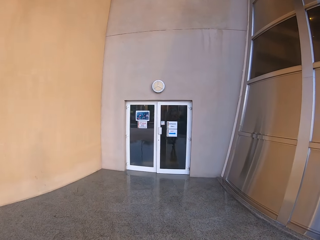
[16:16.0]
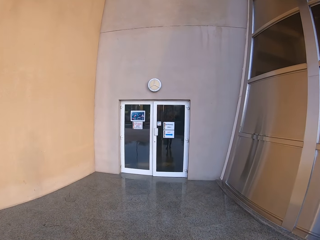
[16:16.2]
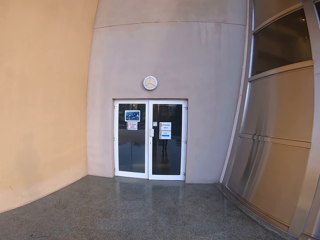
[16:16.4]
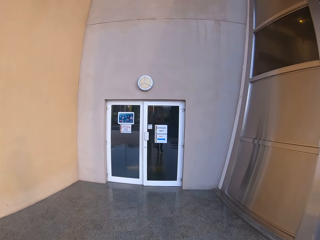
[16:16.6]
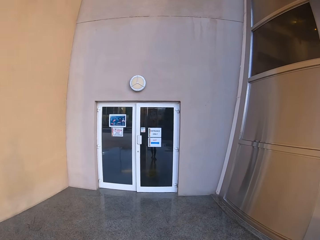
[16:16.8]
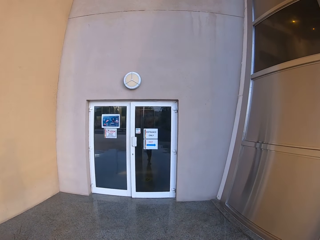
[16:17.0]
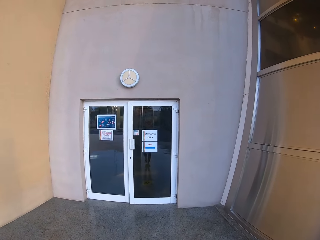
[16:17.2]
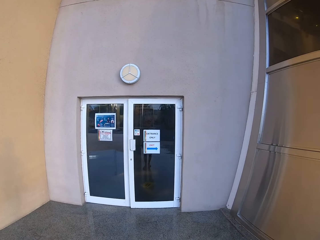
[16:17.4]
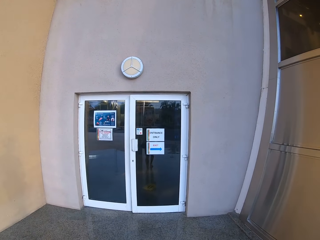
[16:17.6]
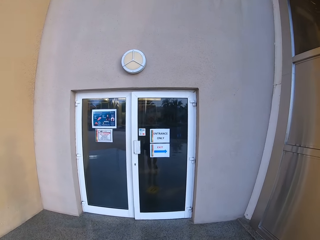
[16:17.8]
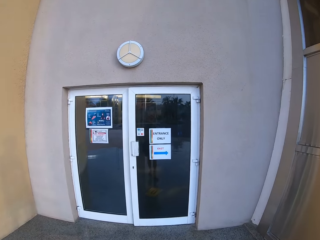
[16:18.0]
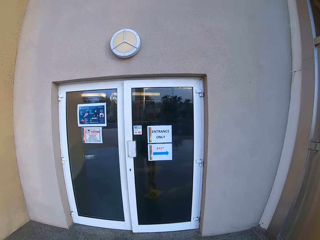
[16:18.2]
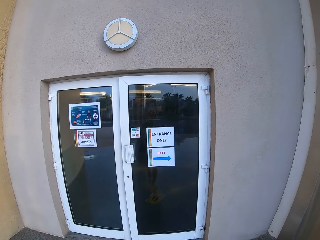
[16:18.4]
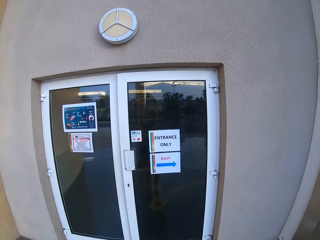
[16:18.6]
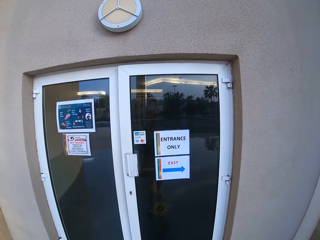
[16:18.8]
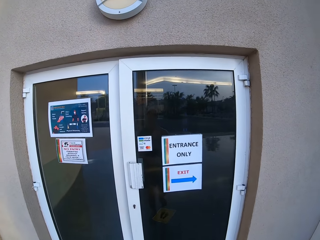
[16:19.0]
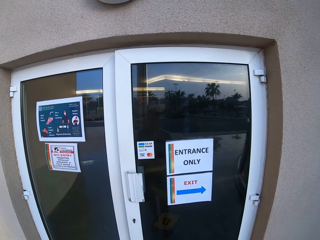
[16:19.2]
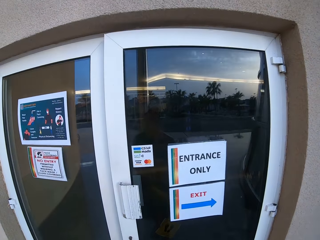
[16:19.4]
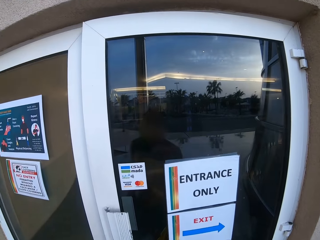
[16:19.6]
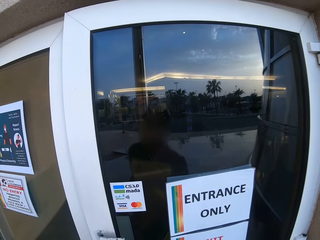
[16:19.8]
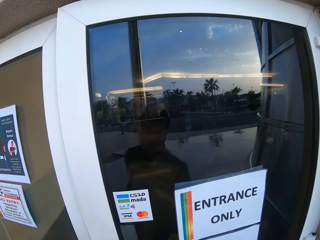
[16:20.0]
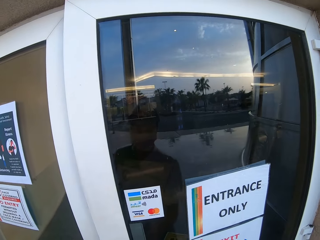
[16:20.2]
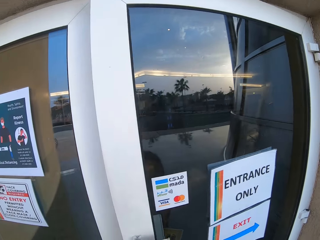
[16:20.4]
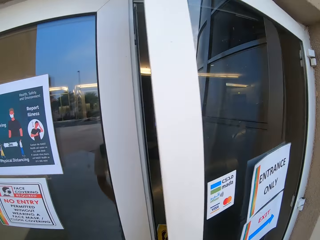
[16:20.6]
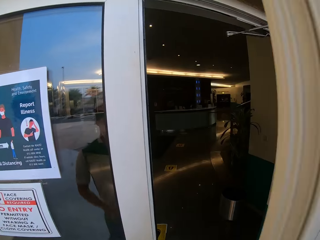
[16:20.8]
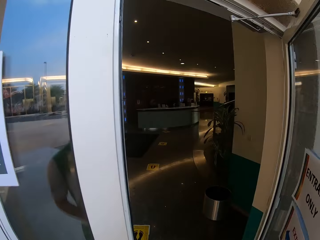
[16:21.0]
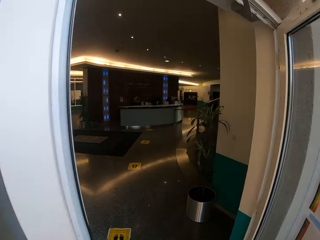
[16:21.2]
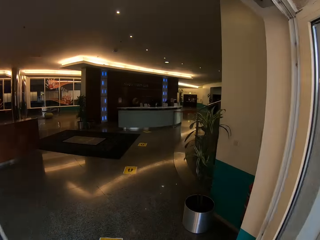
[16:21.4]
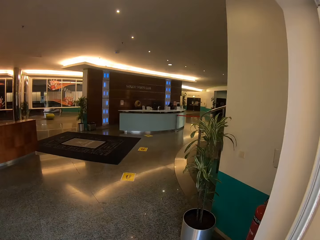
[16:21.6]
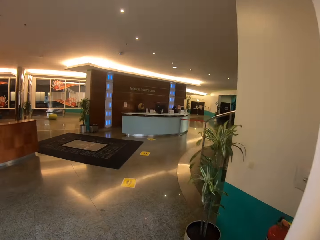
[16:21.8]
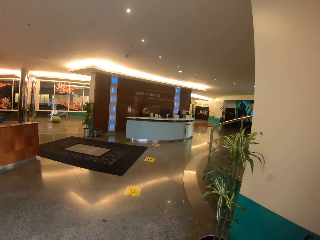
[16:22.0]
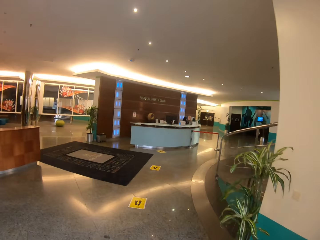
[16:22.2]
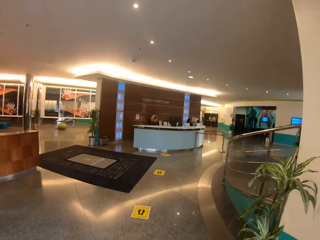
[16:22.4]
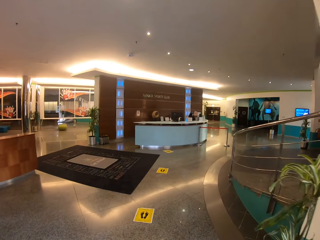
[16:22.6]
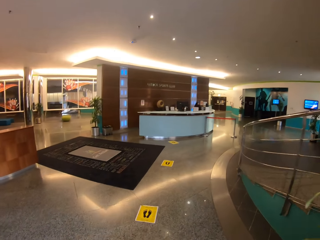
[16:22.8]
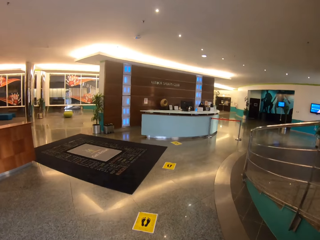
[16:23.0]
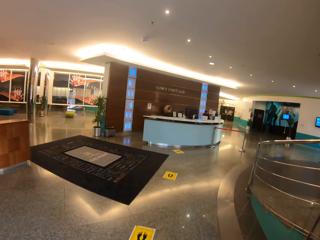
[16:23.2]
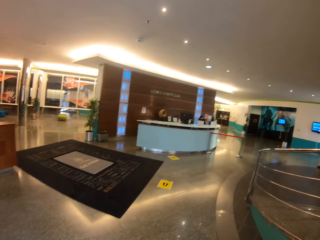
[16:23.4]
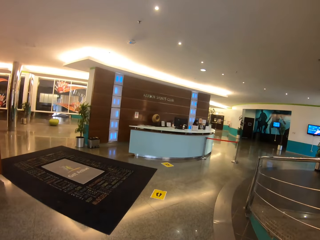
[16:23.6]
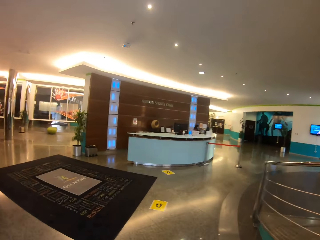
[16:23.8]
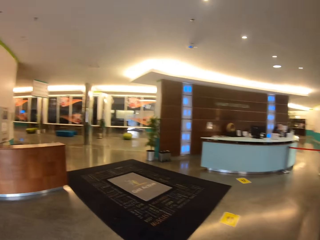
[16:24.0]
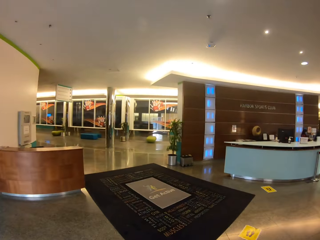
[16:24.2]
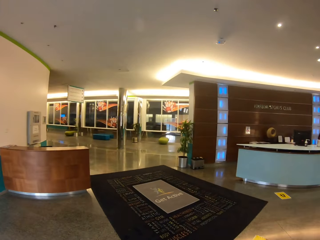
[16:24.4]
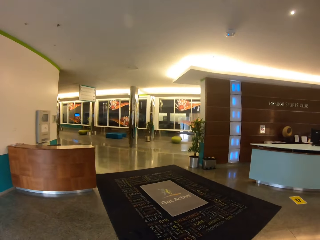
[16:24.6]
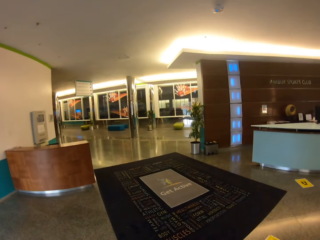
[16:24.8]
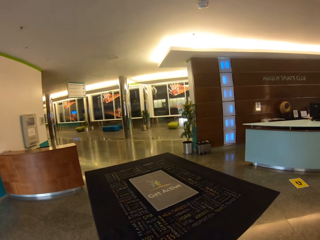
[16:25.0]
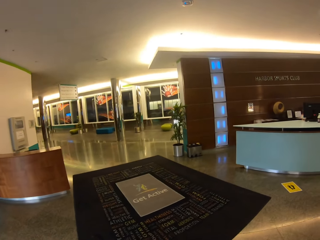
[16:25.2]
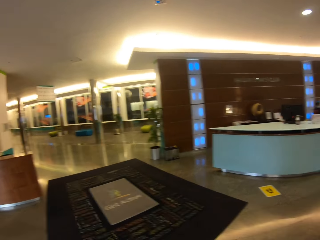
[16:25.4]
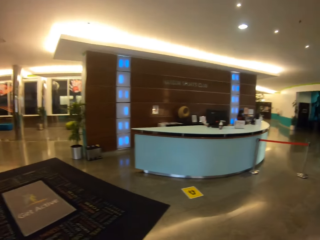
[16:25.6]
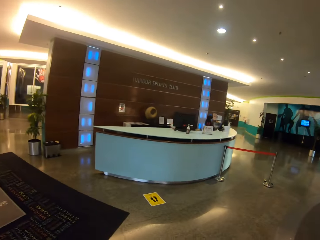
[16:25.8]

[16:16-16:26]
The camera wearer opens the door. They walk inside the building.

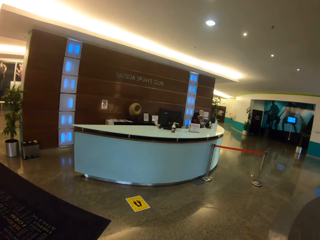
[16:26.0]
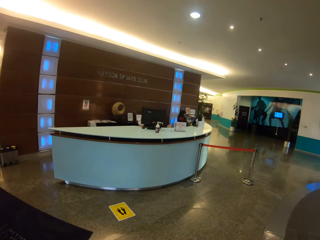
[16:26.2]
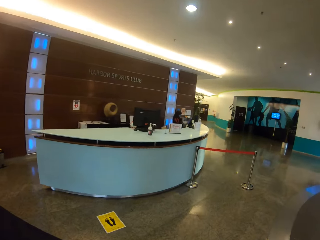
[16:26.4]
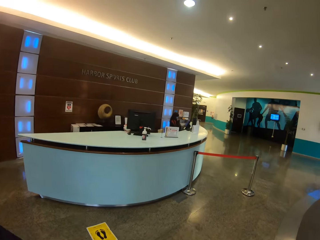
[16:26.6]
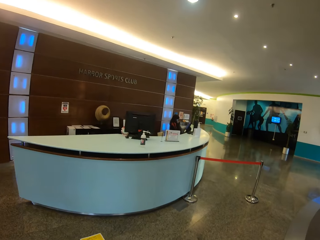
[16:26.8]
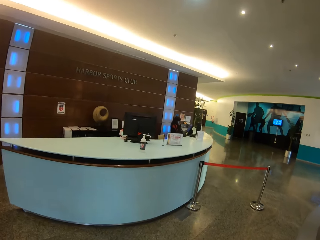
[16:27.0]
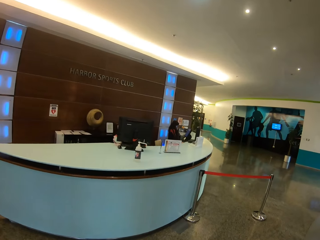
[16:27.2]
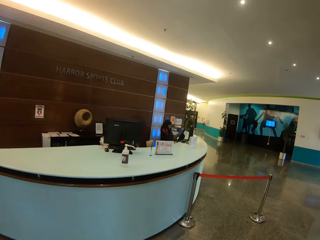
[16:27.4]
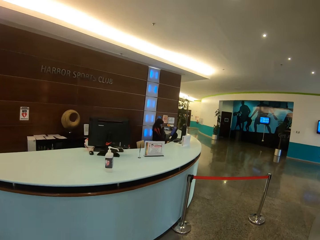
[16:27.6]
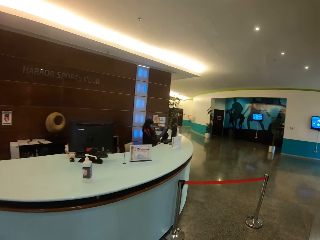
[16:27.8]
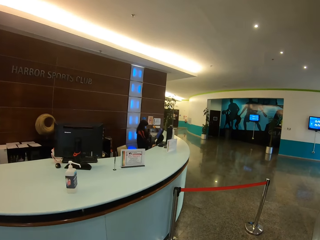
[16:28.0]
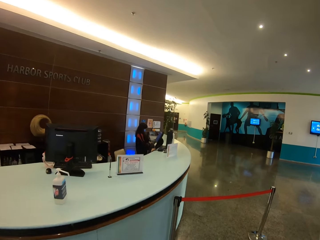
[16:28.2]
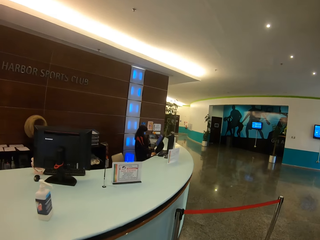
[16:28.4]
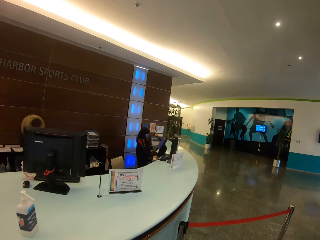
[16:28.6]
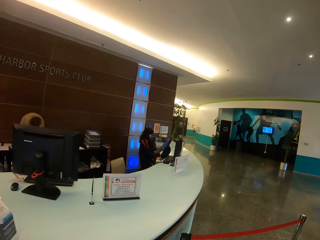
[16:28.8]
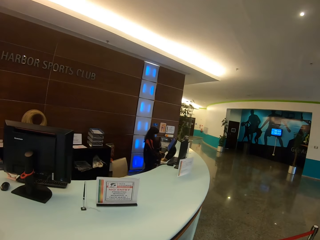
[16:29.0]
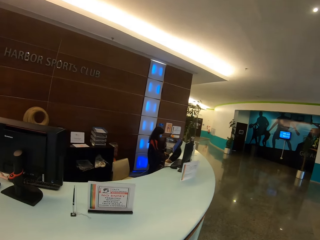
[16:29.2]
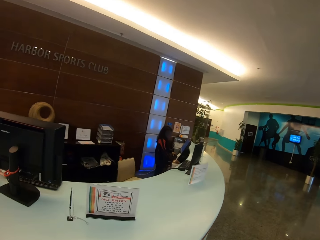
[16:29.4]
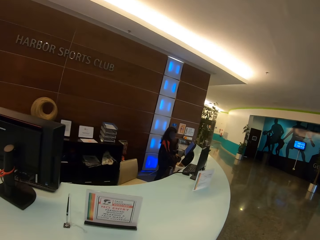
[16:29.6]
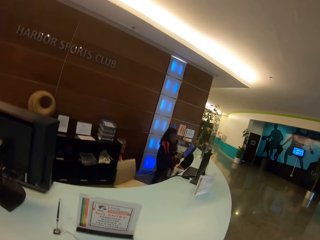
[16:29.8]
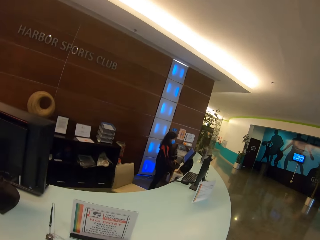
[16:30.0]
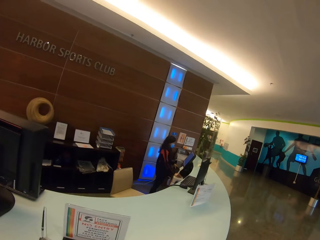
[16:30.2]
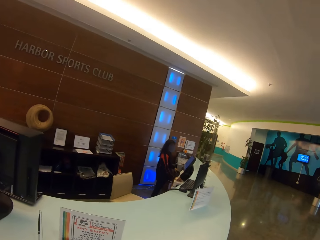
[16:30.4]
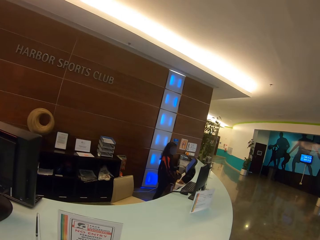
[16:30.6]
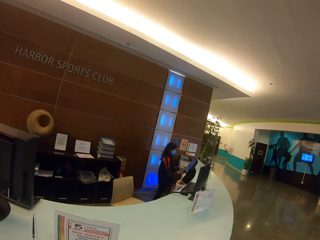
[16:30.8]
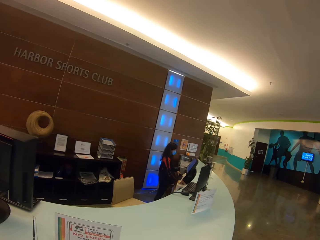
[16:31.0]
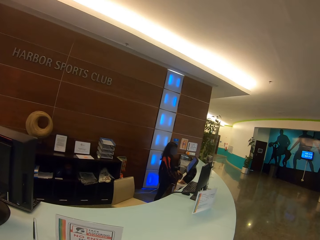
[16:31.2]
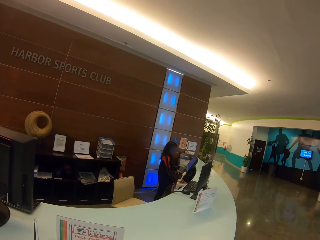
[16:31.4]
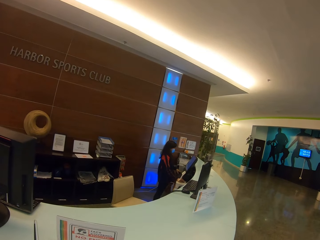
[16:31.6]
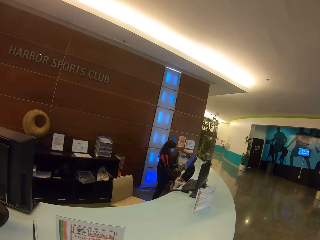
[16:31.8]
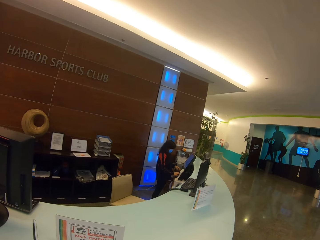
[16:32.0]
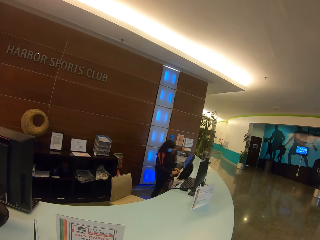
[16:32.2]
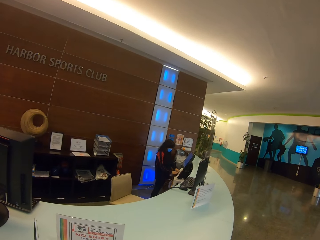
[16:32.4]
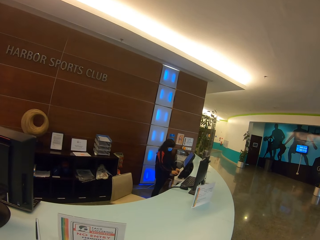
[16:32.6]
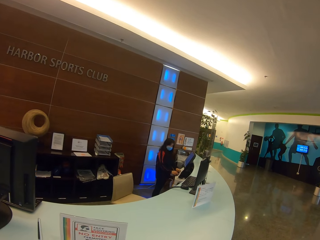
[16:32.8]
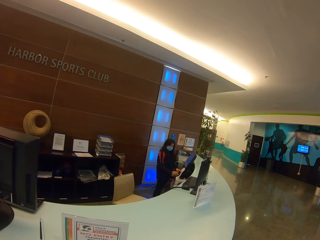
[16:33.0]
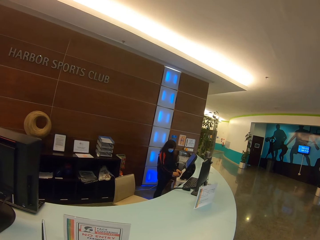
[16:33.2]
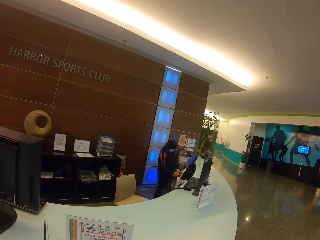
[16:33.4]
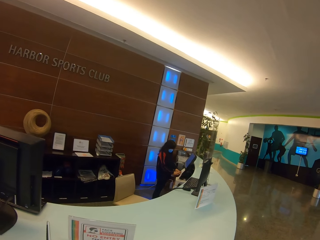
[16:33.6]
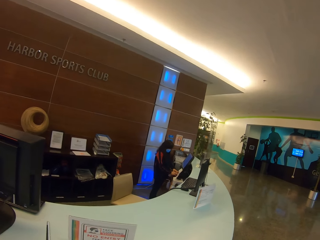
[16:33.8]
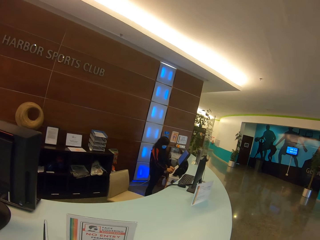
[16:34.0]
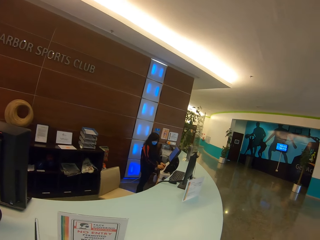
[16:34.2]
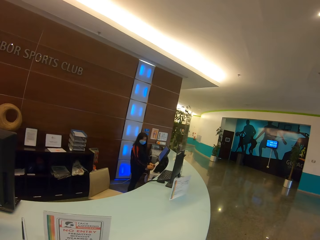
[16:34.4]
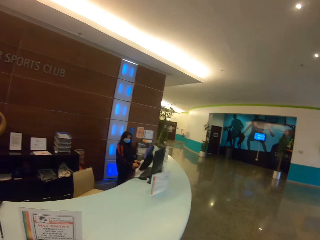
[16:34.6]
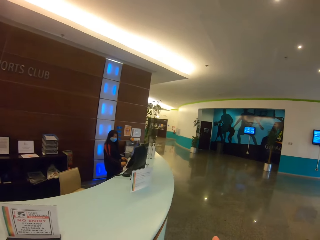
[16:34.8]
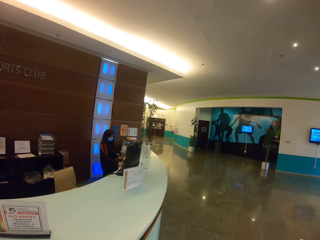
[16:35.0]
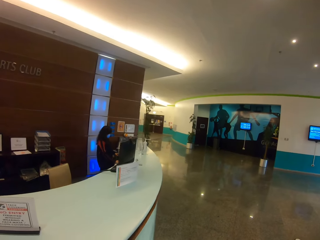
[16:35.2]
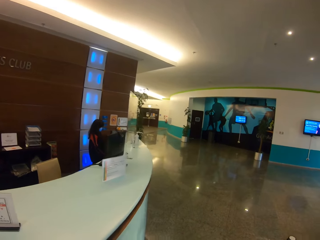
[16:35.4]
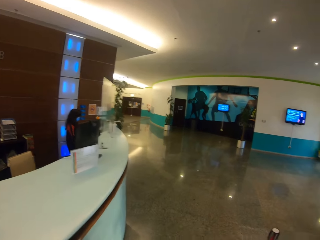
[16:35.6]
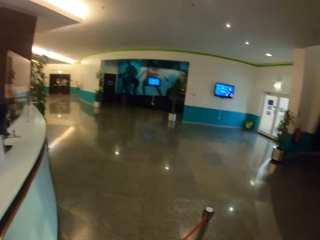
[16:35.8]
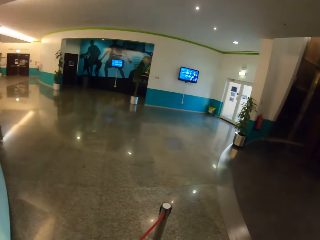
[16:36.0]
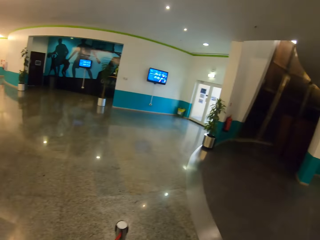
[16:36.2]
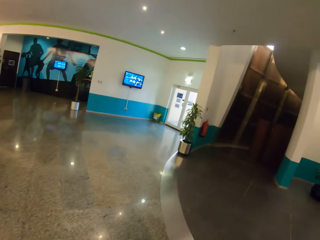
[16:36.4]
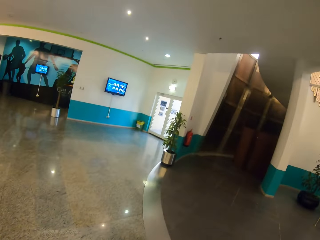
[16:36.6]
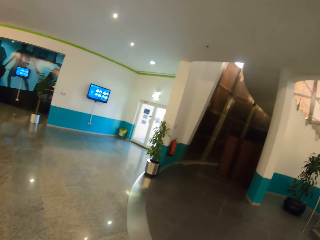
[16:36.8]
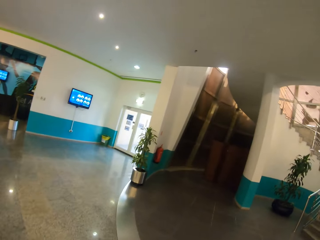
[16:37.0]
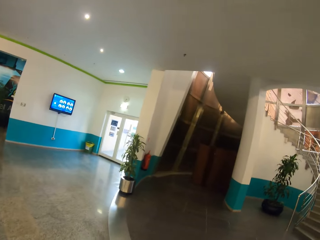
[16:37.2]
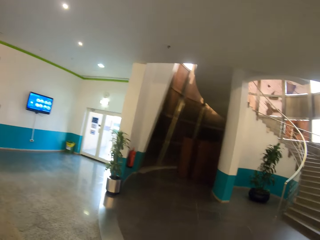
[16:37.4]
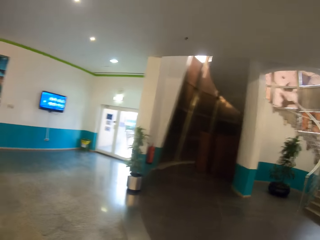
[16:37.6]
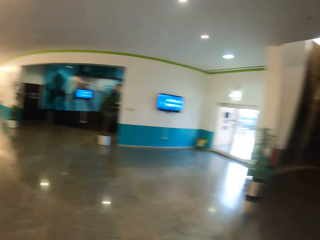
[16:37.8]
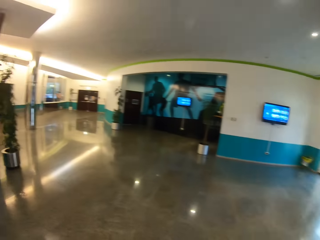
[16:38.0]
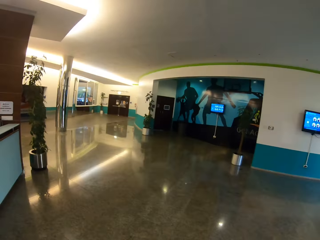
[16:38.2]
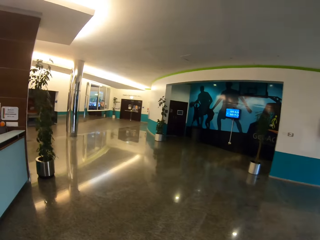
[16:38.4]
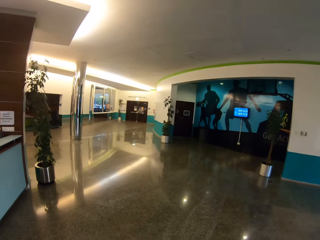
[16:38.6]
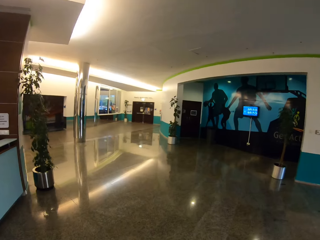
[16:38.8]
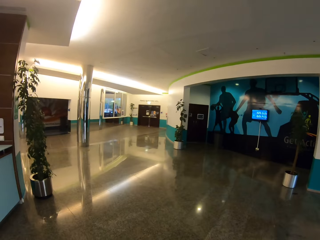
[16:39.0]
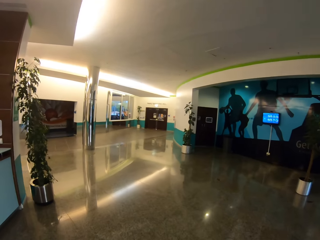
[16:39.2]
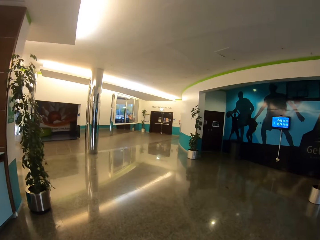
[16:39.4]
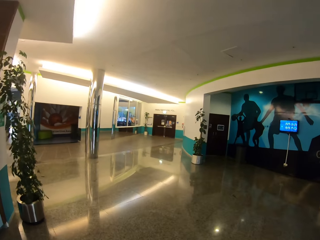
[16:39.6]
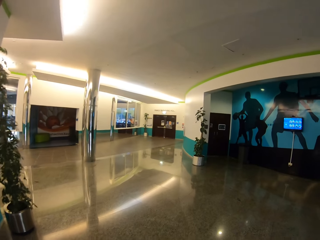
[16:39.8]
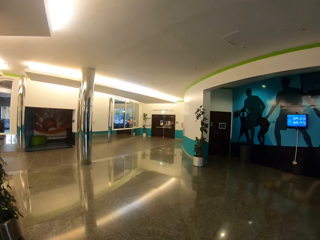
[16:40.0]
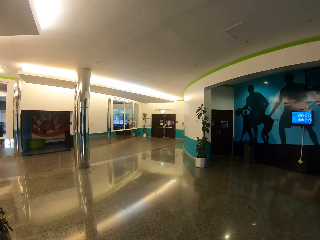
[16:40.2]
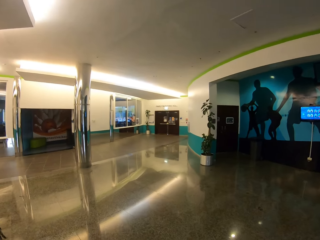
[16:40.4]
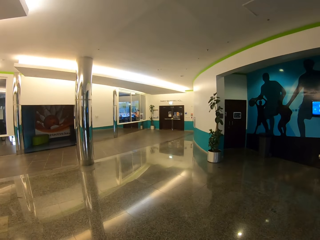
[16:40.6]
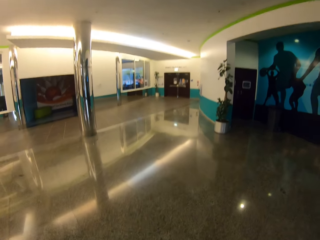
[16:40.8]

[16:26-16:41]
The camera wearer turns around the building. They walk to the counter top. A woman operates a computer. The camera wearer walks around the building.
